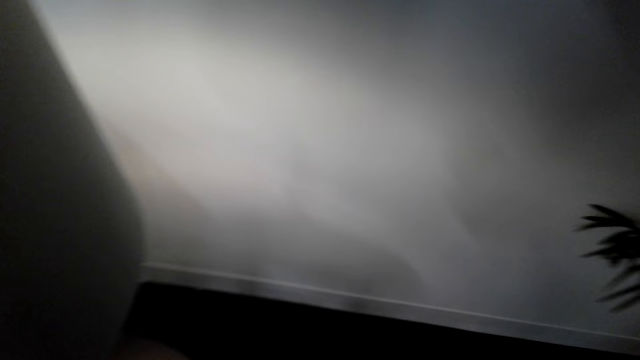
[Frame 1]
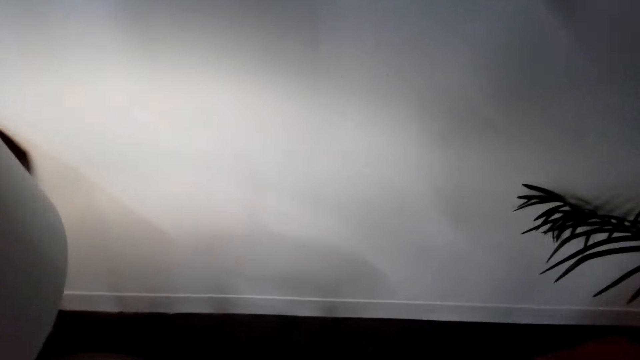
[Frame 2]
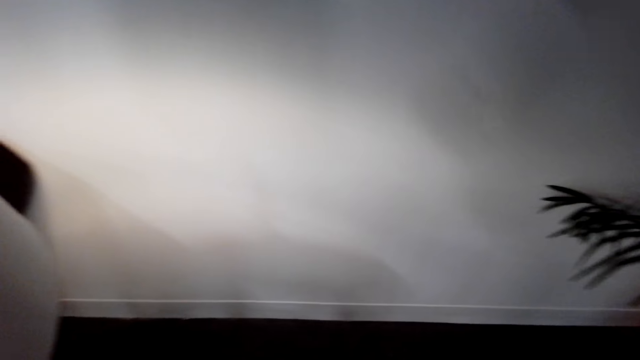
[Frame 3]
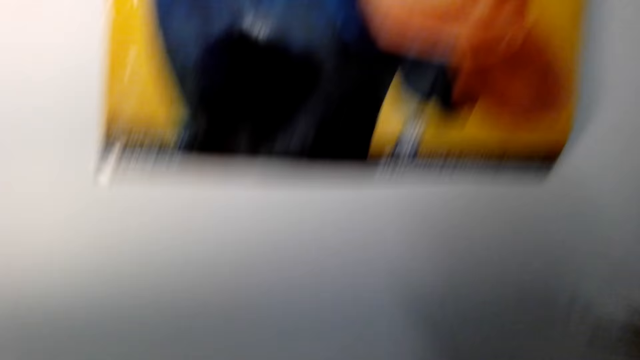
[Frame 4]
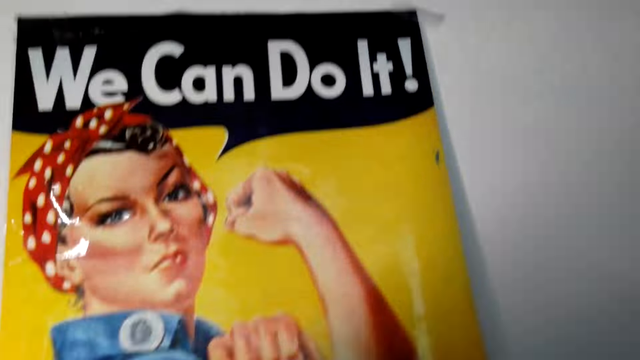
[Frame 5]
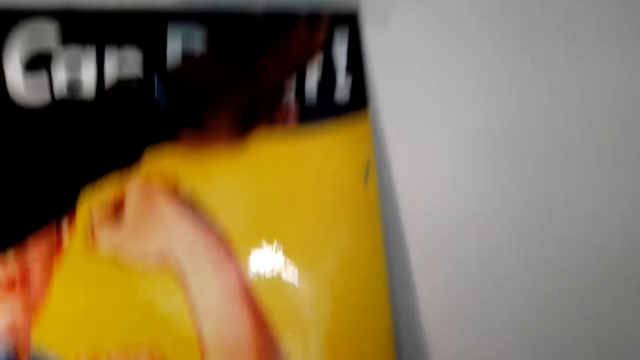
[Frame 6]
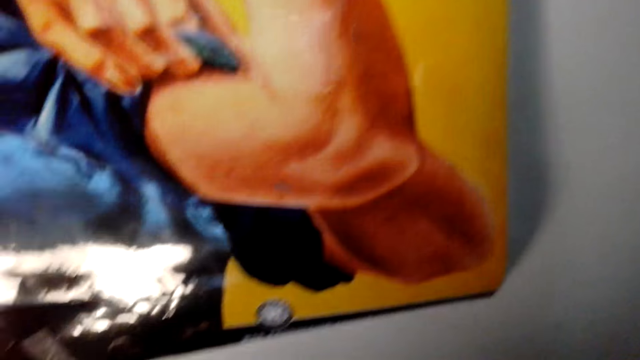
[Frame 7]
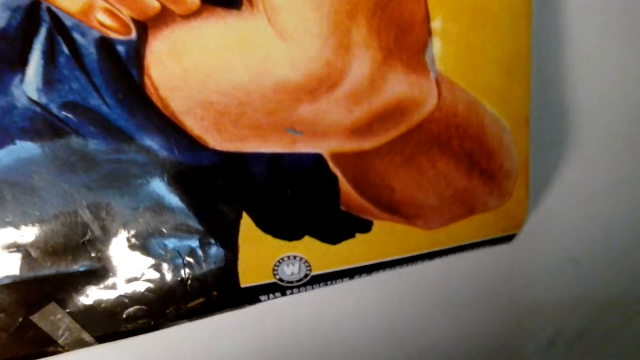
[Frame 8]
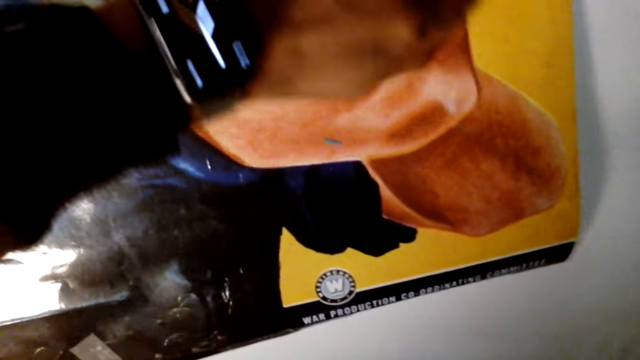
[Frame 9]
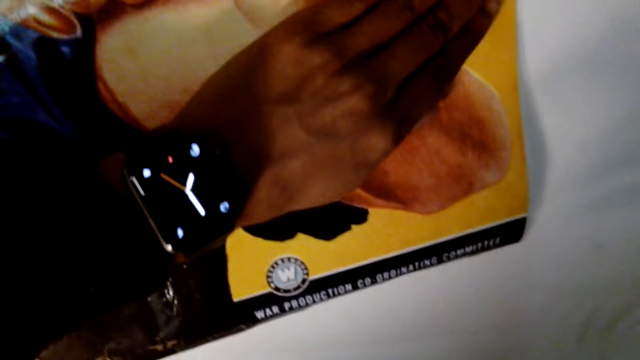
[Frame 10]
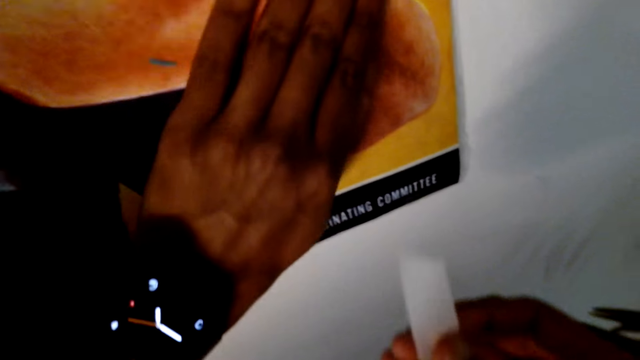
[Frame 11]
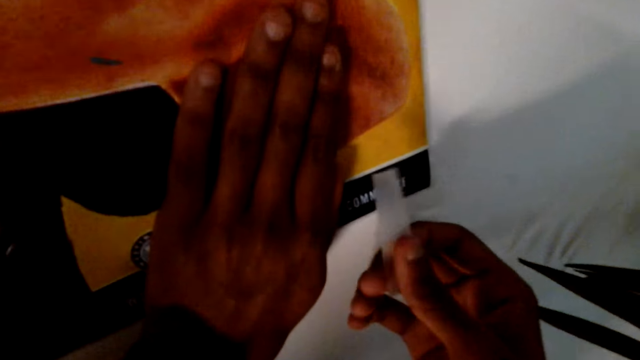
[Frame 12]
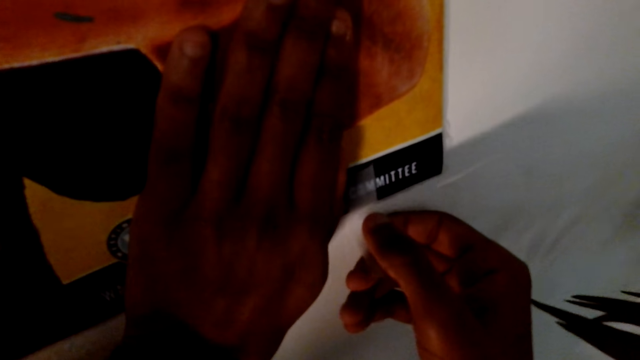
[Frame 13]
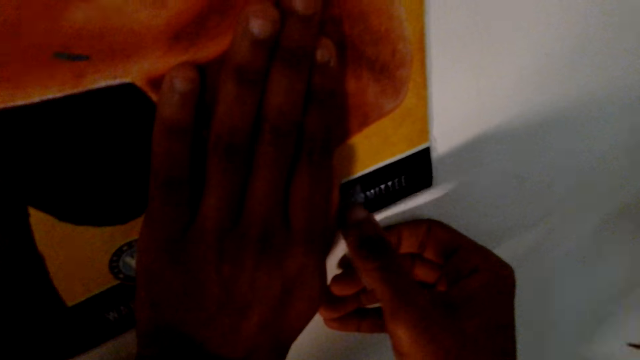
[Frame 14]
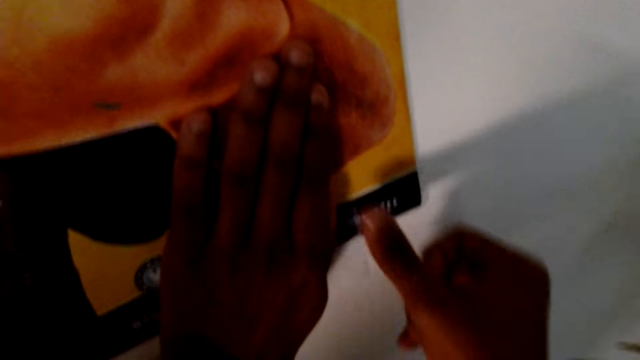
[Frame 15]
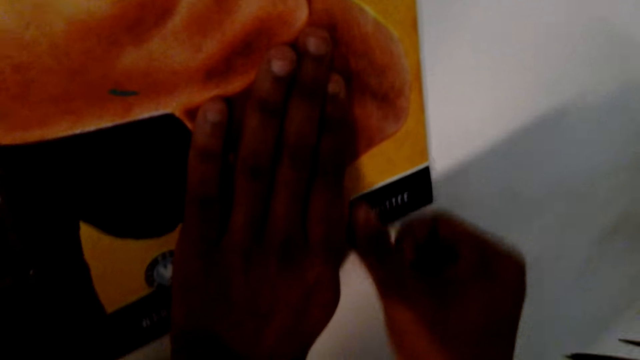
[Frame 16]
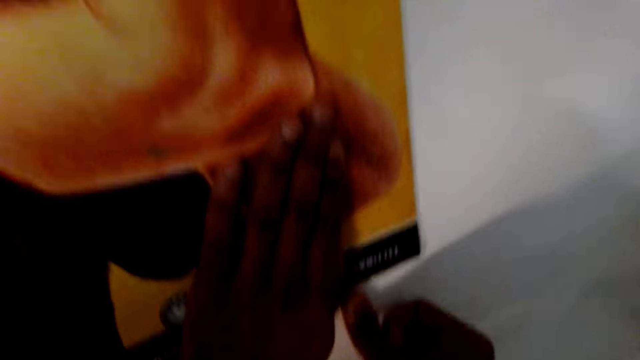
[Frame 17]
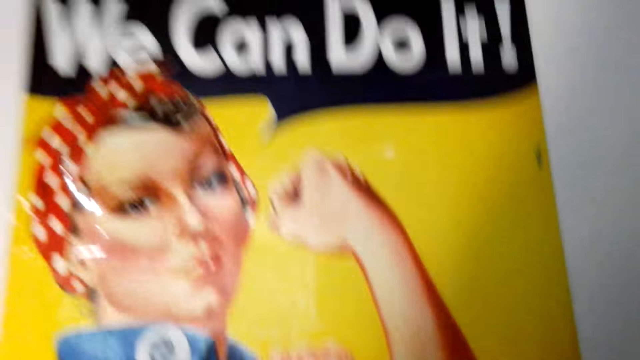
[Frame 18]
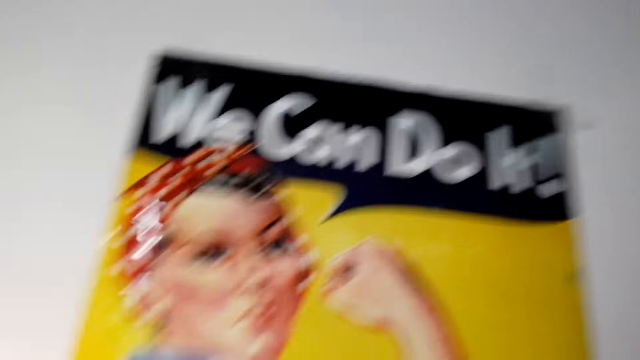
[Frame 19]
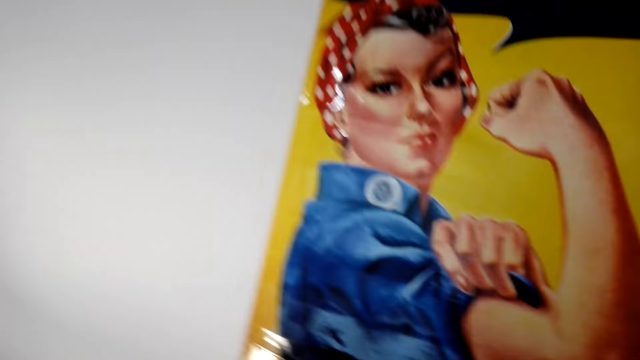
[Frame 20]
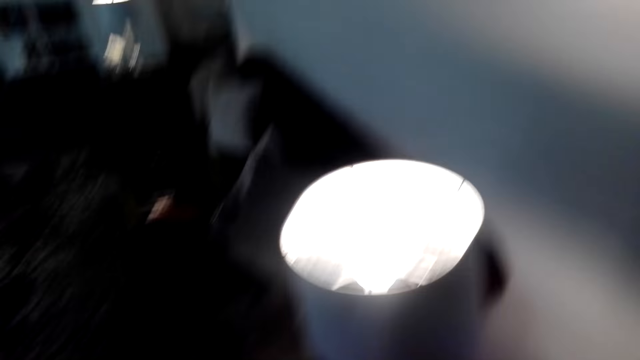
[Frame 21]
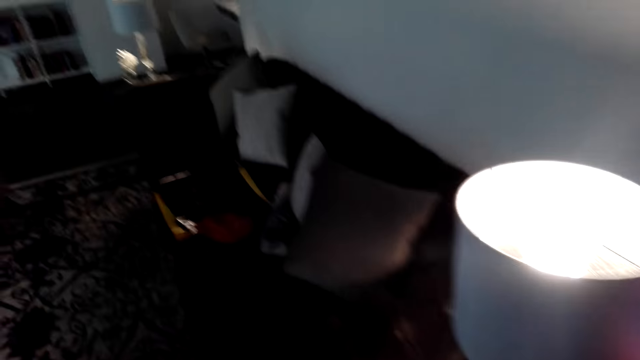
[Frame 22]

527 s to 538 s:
The camera wearer picks up the sellotape. They straighten a poster on the wall, and stick the poster on the wall with a mounting tape.

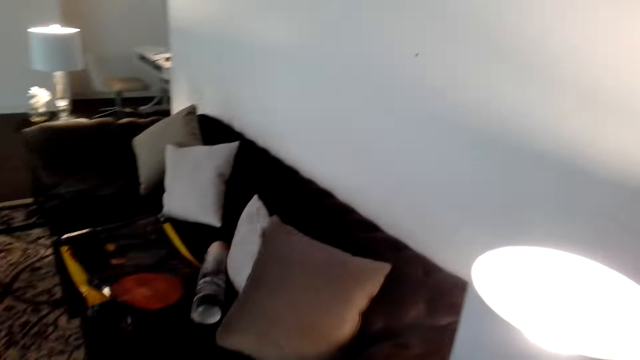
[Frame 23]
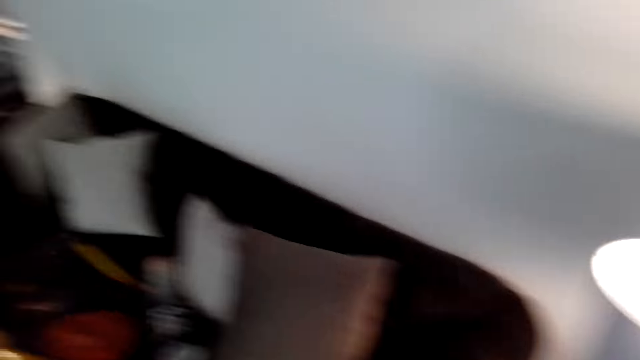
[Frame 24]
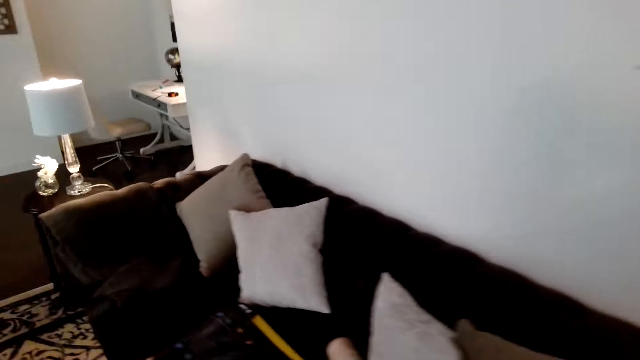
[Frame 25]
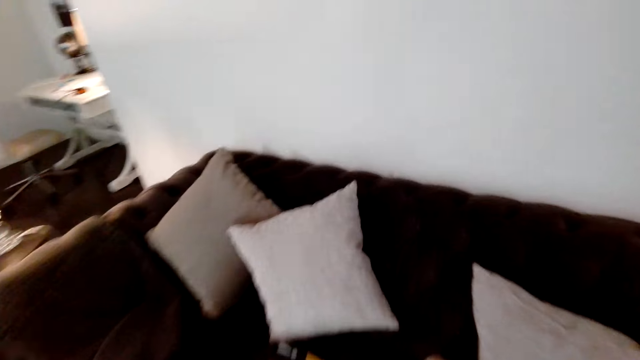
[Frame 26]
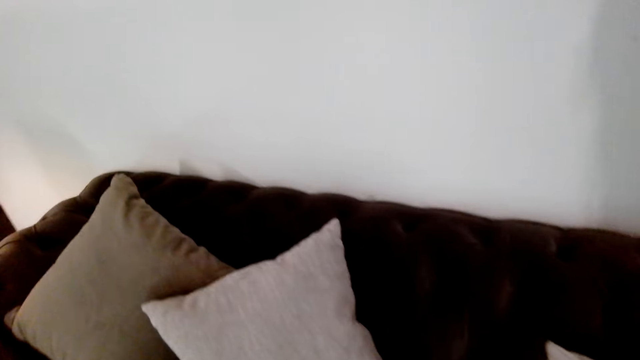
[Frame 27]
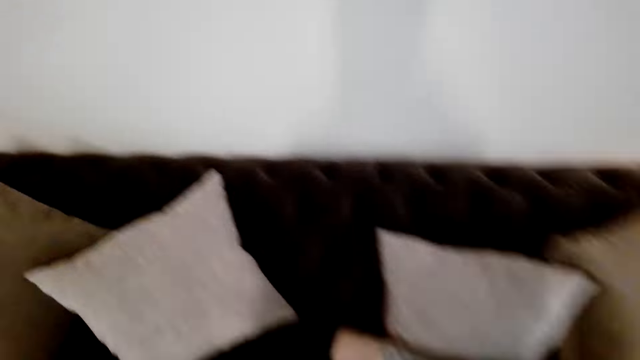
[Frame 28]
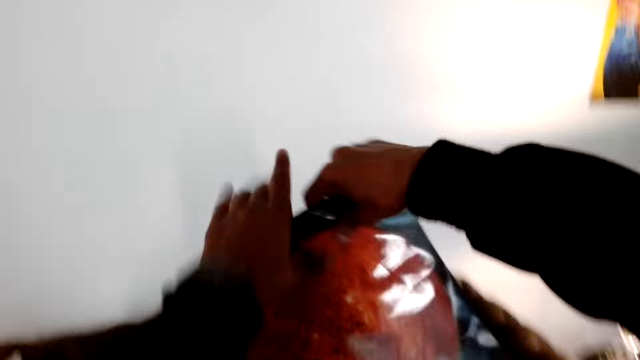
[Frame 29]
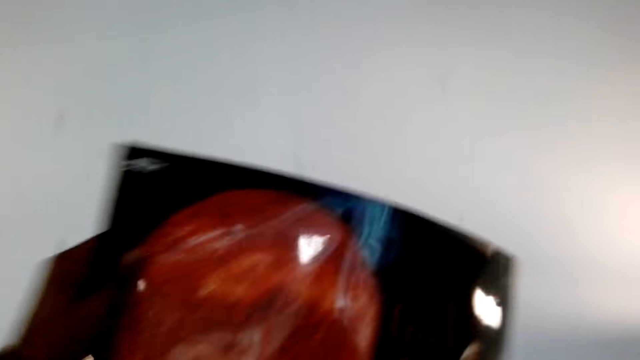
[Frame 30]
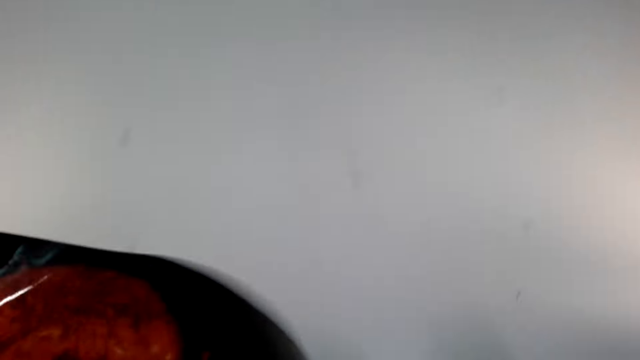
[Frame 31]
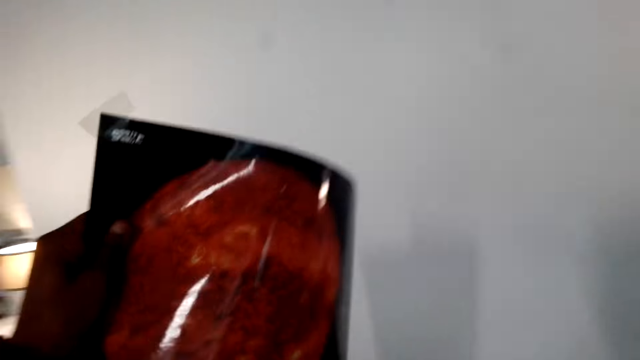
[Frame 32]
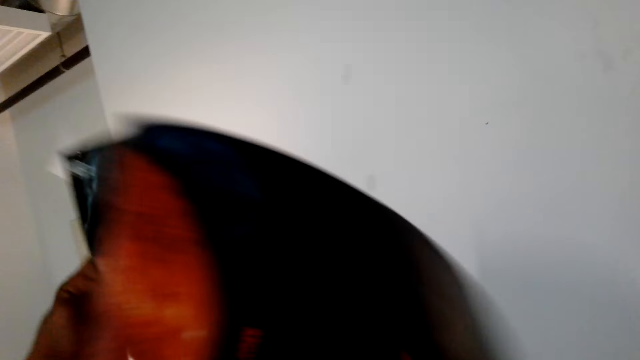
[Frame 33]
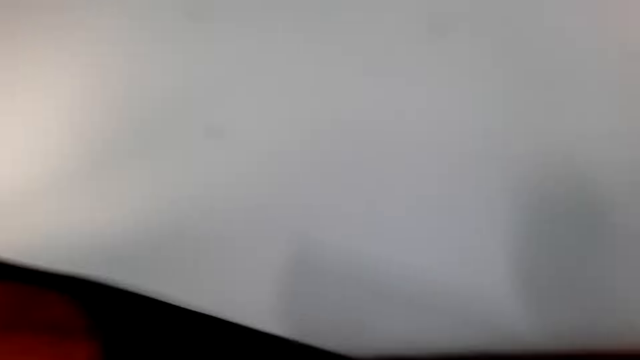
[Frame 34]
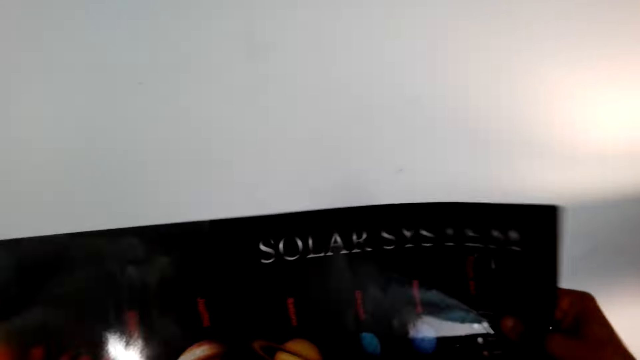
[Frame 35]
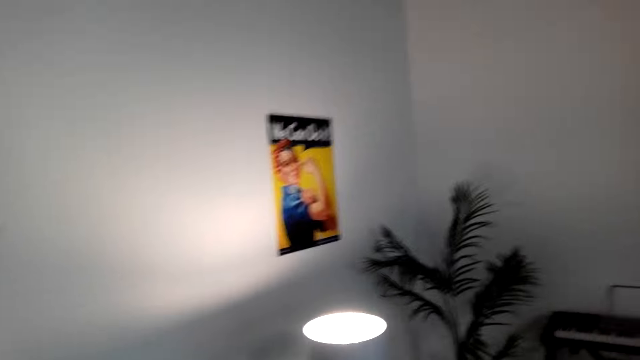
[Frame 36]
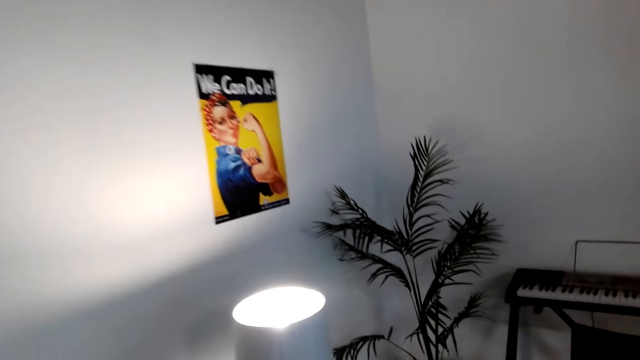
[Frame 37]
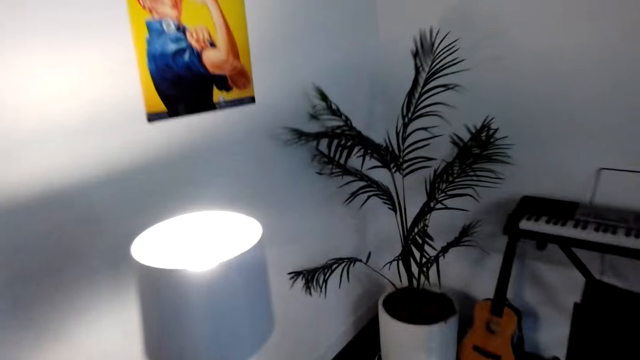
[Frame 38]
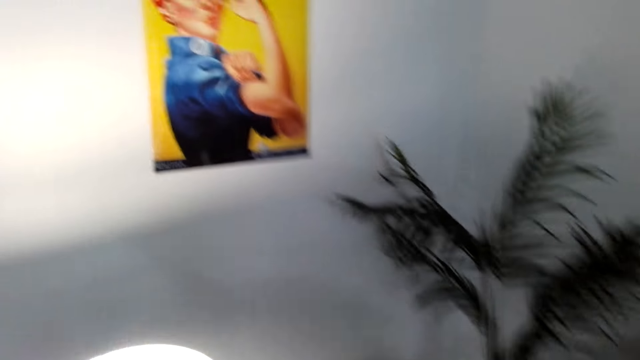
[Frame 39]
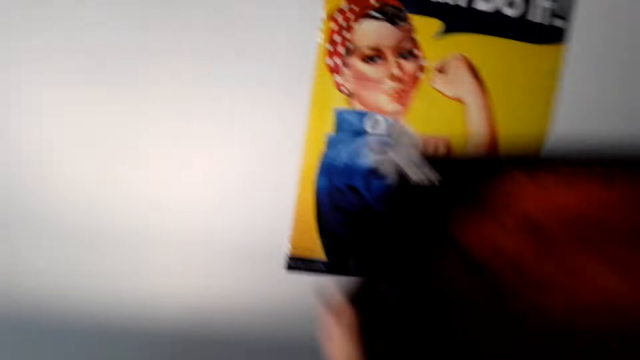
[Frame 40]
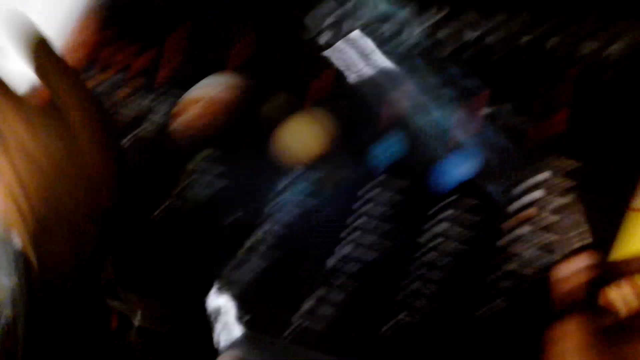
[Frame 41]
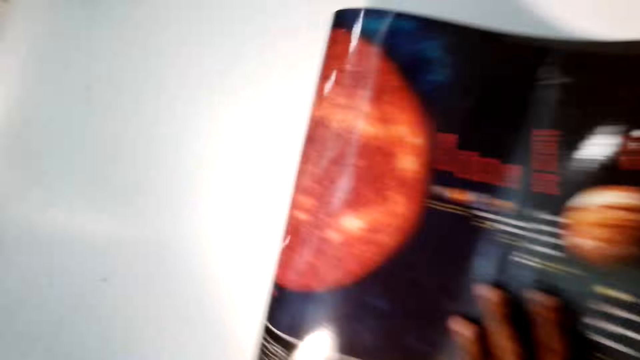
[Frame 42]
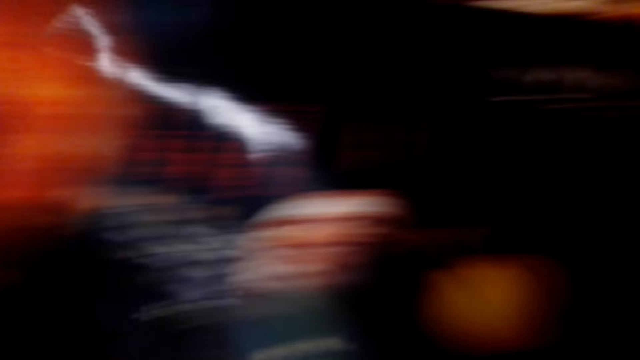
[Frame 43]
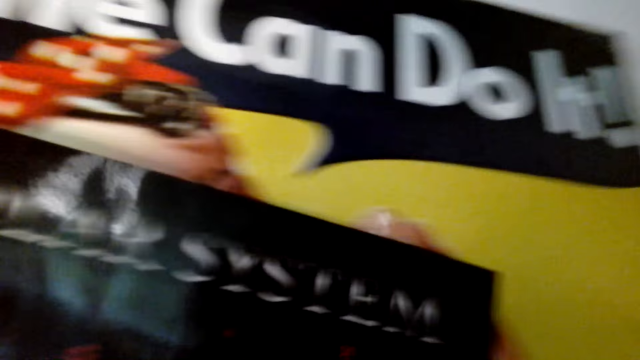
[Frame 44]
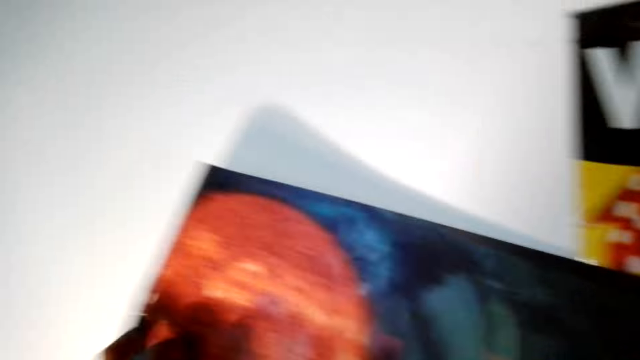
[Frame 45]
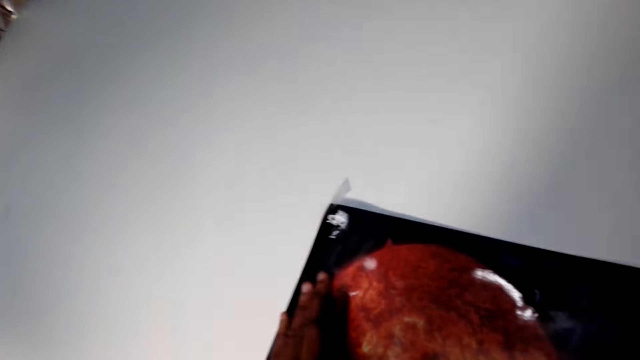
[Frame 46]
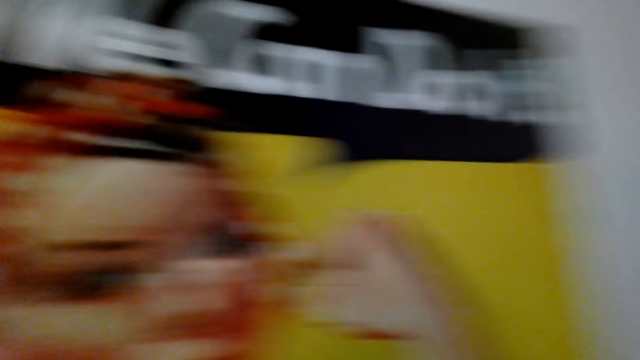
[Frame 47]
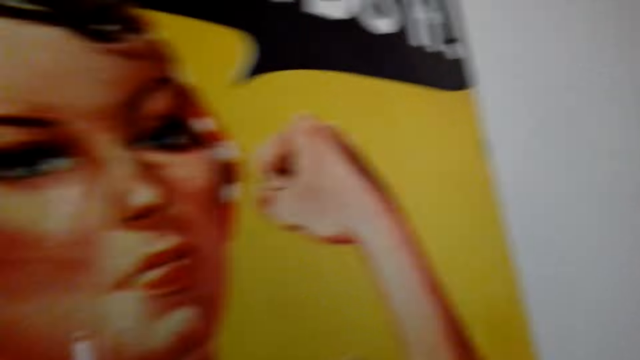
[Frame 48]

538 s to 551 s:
The camera wearer walks to the sofa. They pick up a poster from the chair, walk to the wall, and place the poster on the wall.
